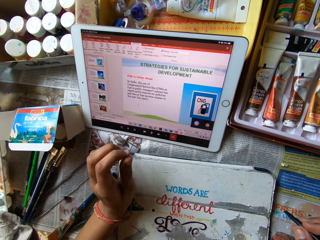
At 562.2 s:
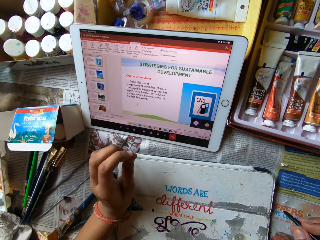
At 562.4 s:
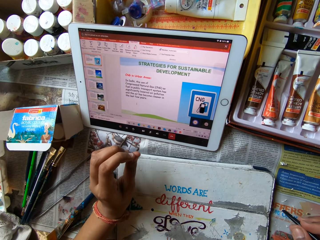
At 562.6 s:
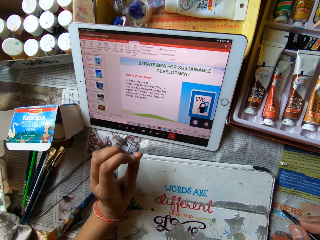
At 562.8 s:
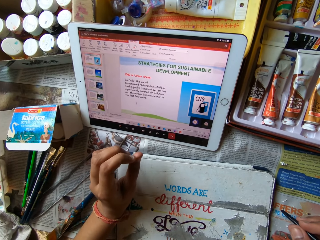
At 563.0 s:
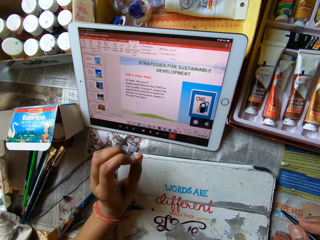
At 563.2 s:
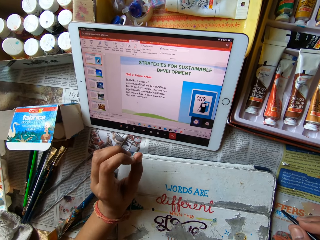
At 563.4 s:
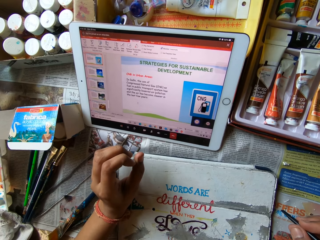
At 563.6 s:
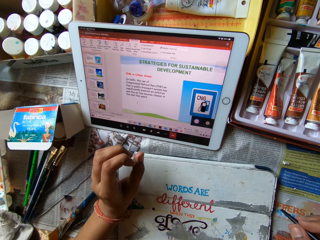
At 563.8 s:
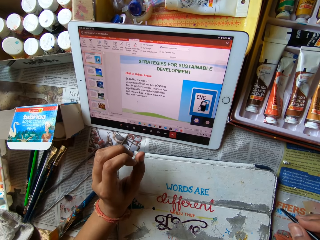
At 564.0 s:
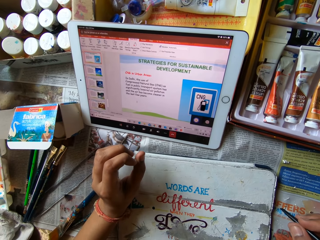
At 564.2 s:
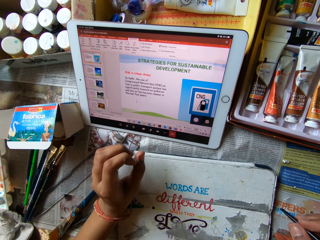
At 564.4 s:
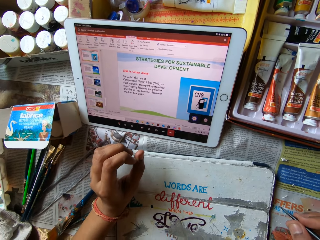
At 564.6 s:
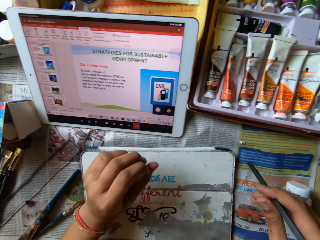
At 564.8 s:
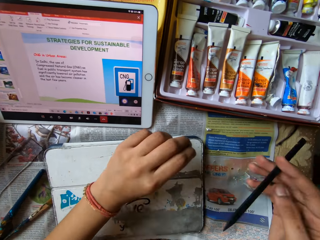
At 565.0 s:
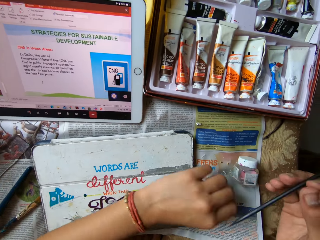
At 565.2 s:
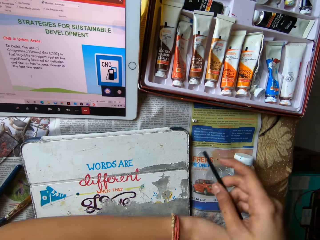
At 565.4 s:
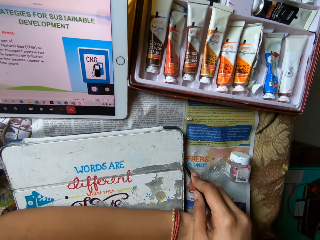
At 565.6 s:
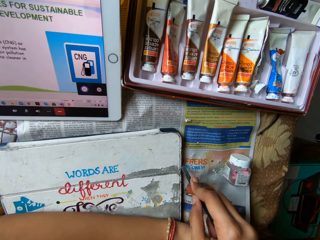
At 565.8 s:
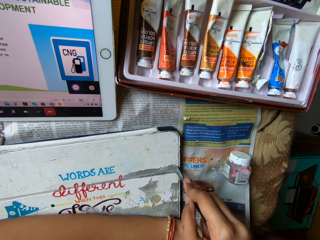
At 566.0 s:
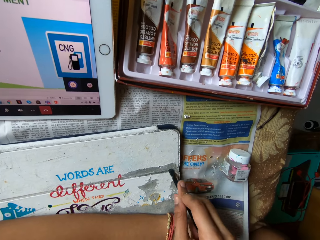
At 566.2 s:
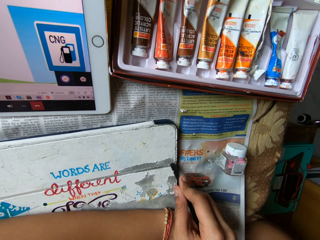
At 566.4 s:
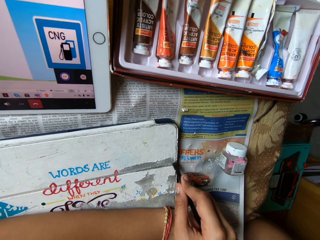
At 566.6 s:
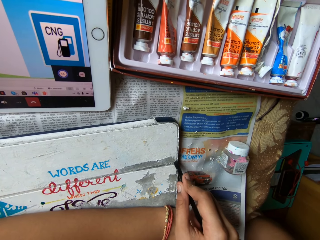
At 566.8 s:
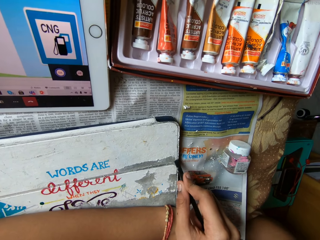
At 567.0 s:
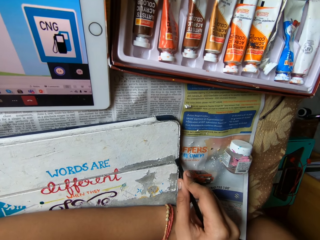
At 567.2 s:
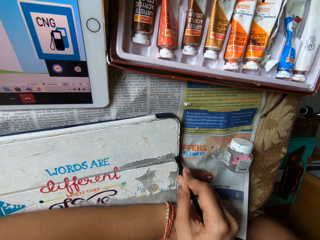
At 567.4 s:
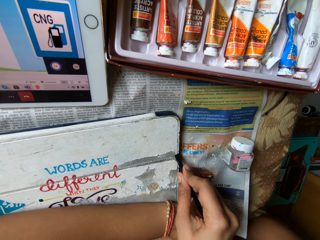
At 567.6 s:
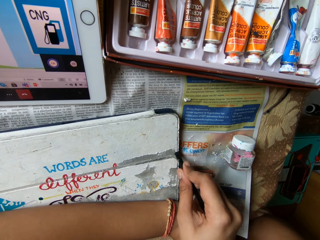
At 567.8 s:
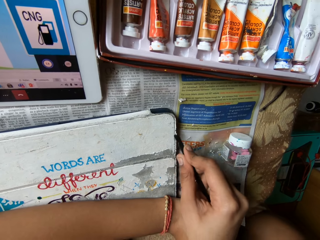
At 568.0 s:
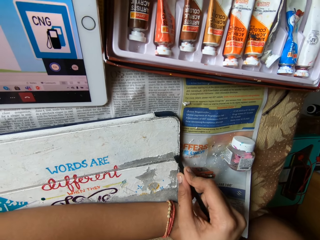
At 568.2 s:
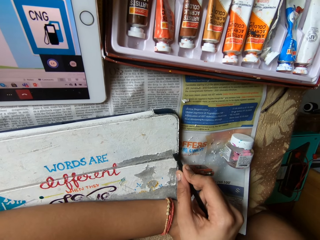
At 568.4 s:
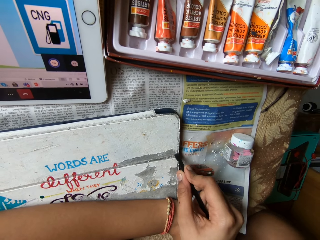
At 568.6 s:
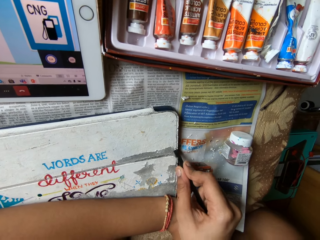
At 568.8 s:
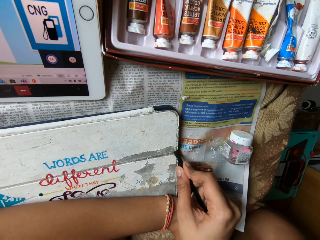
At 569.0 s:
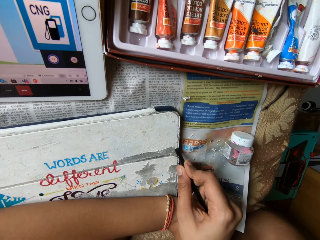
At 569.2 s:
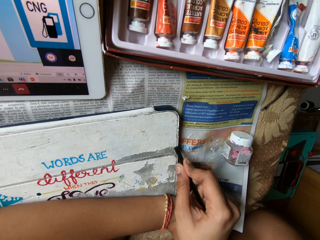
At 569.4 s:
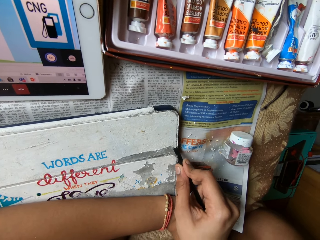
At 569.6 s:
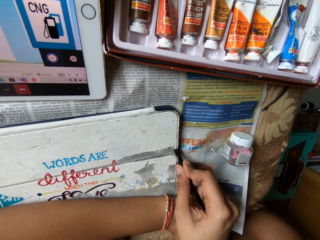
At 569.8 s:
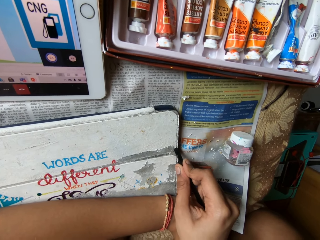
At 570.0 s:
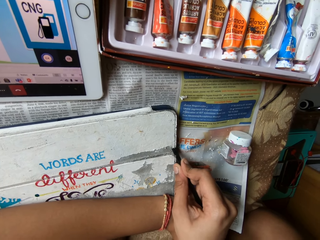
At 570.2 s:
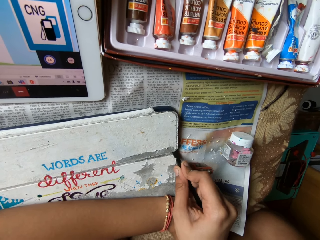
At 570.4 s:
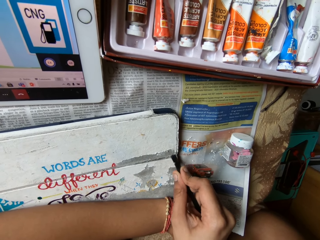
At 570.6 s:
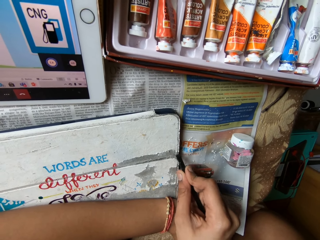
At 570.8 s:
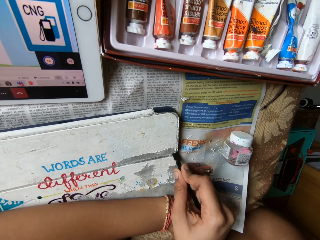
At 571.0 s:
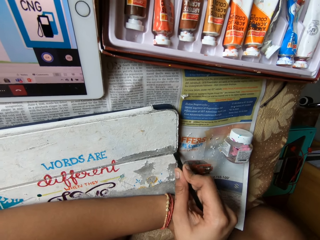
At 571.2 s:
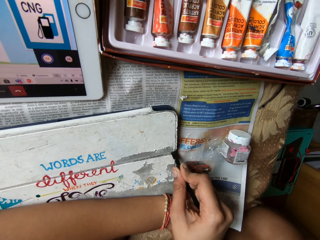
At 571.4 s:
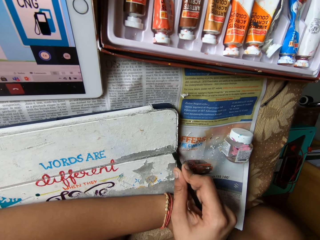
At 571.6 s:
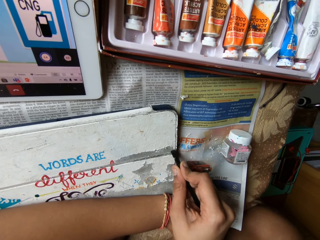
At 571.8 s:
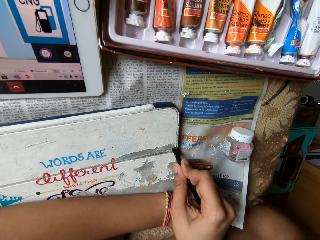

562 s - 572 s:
The camera wearer looks at the tablet. She scrapes the tablet case with the file in her right hand. She removes something on the tablet cover with the pencil.

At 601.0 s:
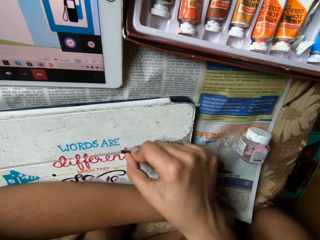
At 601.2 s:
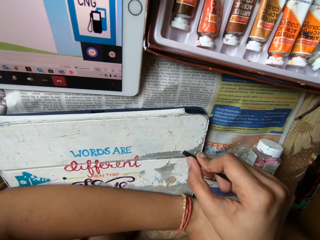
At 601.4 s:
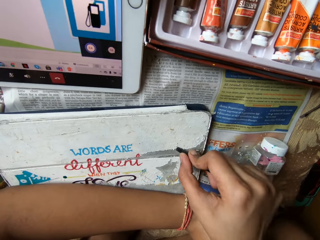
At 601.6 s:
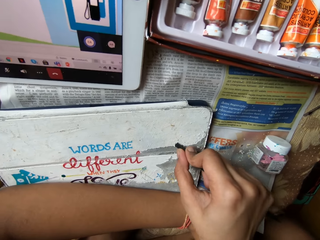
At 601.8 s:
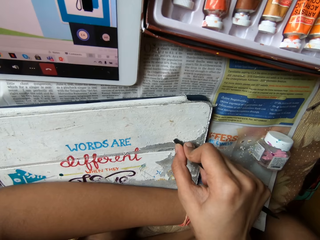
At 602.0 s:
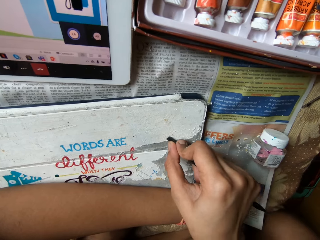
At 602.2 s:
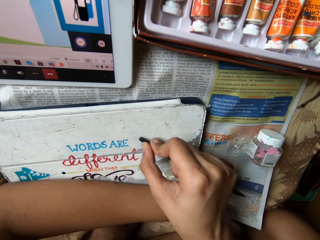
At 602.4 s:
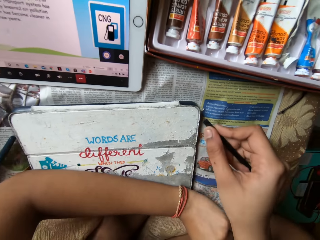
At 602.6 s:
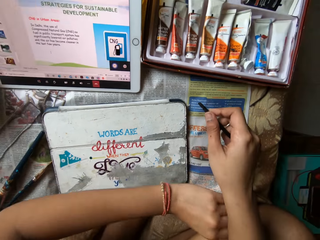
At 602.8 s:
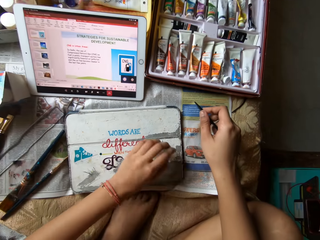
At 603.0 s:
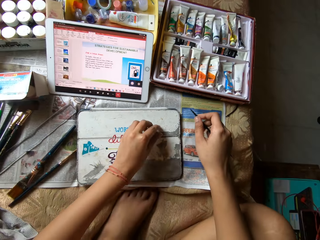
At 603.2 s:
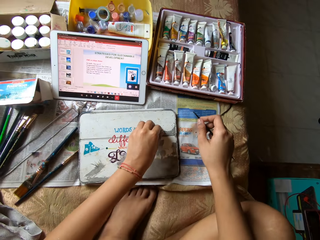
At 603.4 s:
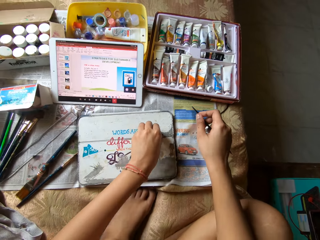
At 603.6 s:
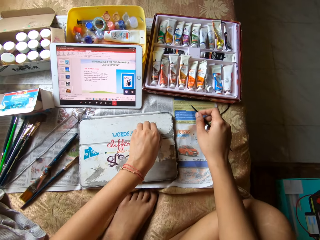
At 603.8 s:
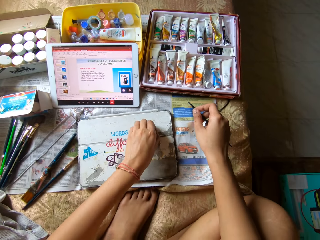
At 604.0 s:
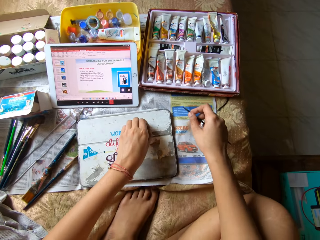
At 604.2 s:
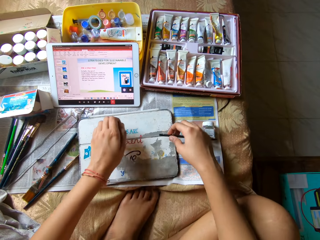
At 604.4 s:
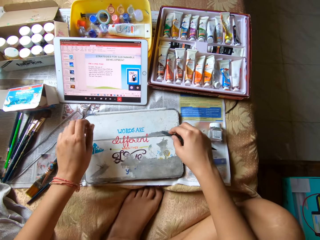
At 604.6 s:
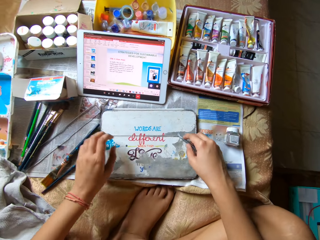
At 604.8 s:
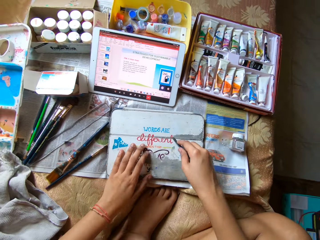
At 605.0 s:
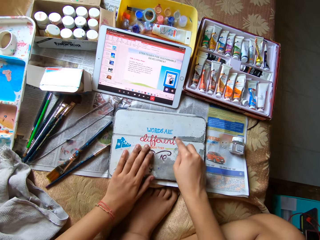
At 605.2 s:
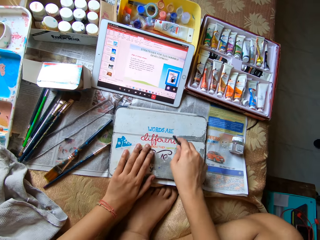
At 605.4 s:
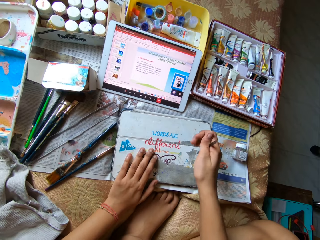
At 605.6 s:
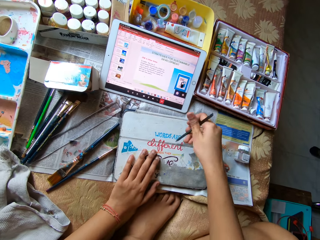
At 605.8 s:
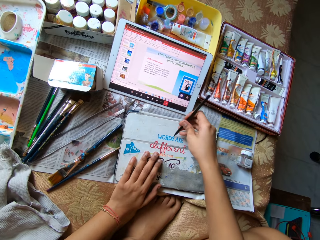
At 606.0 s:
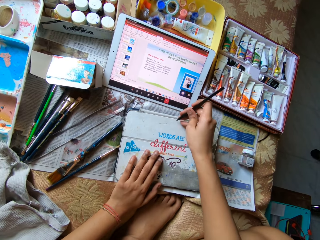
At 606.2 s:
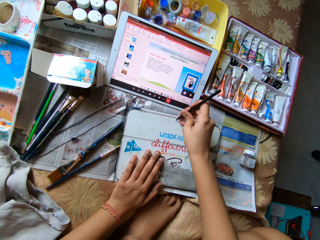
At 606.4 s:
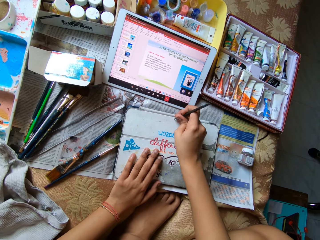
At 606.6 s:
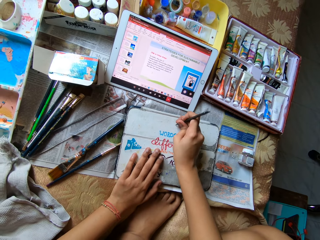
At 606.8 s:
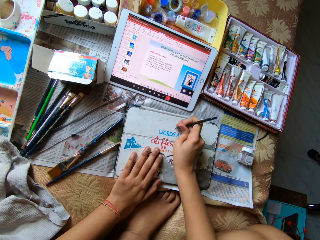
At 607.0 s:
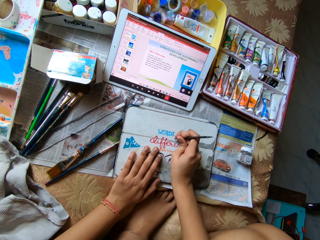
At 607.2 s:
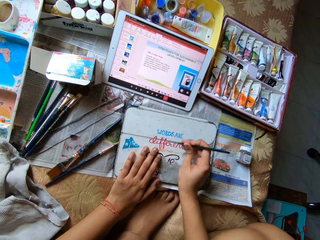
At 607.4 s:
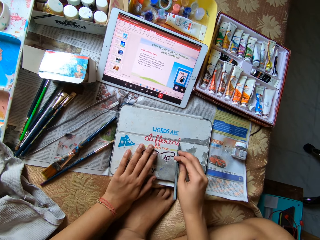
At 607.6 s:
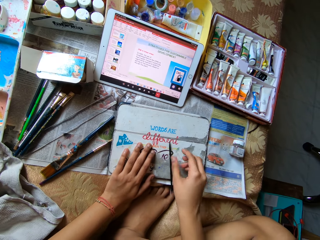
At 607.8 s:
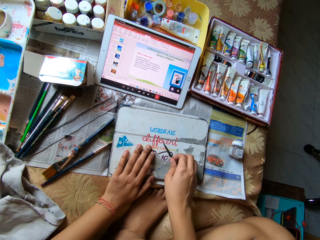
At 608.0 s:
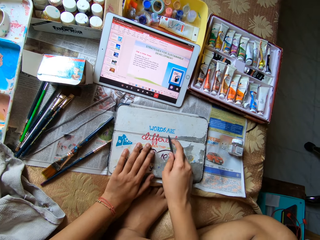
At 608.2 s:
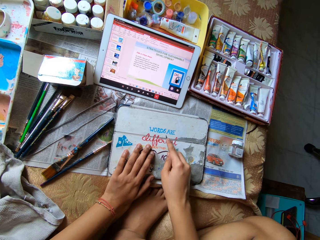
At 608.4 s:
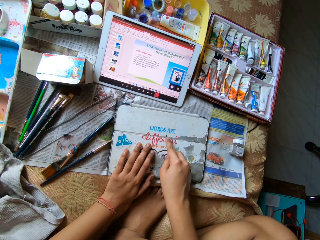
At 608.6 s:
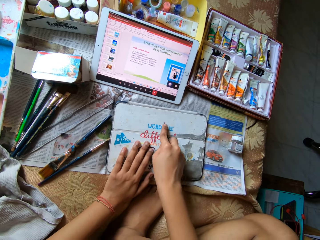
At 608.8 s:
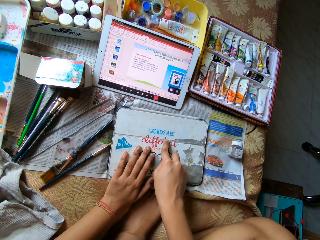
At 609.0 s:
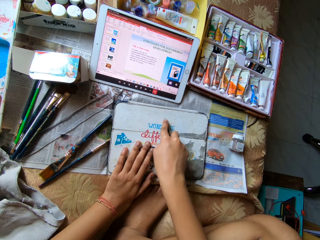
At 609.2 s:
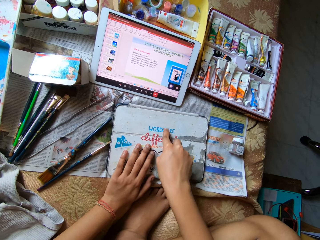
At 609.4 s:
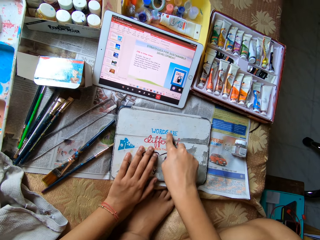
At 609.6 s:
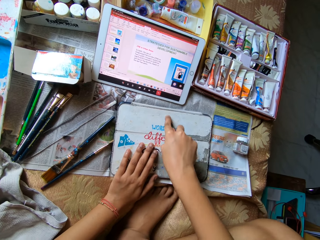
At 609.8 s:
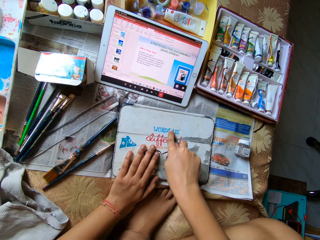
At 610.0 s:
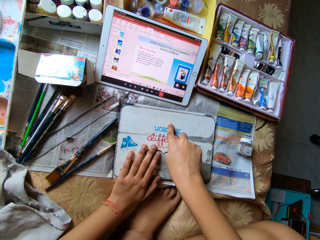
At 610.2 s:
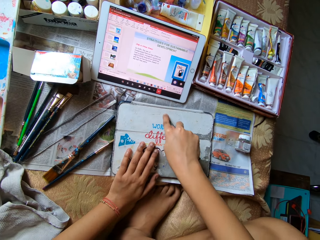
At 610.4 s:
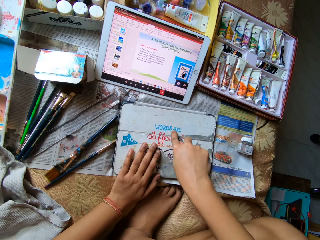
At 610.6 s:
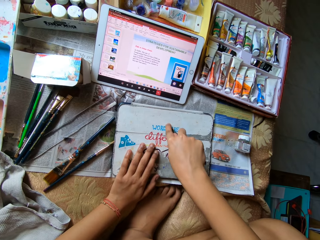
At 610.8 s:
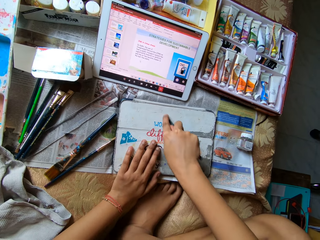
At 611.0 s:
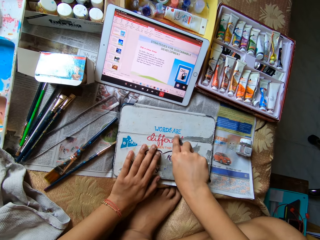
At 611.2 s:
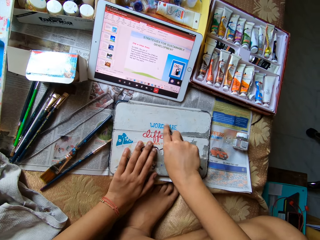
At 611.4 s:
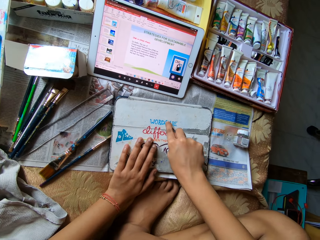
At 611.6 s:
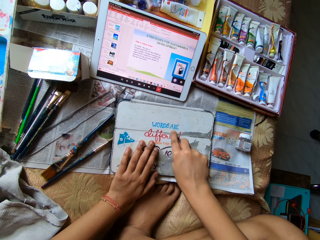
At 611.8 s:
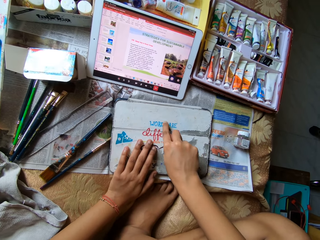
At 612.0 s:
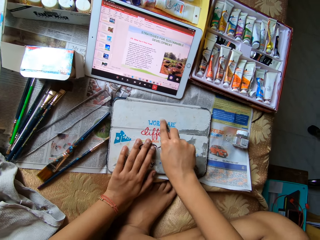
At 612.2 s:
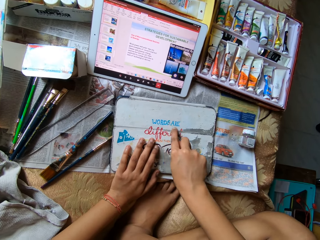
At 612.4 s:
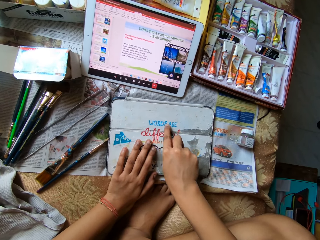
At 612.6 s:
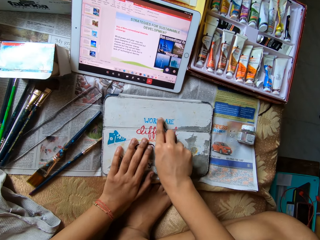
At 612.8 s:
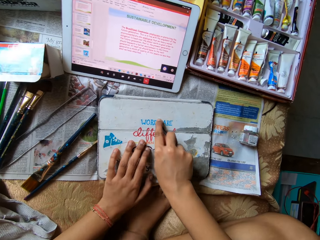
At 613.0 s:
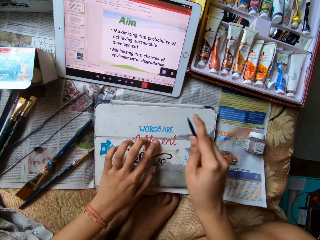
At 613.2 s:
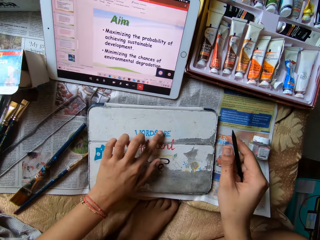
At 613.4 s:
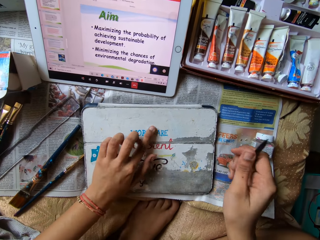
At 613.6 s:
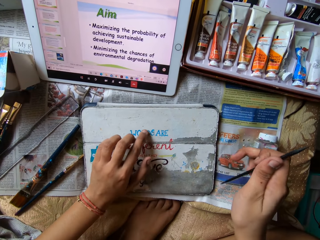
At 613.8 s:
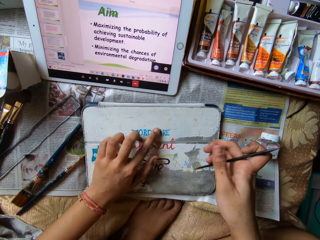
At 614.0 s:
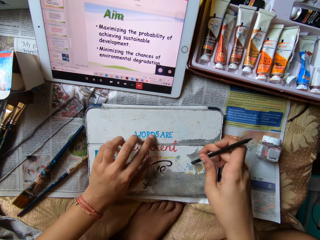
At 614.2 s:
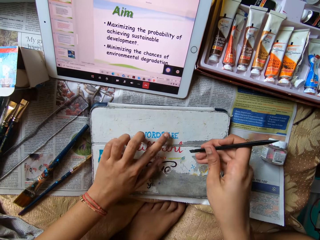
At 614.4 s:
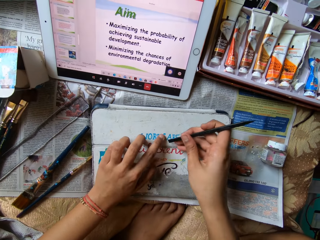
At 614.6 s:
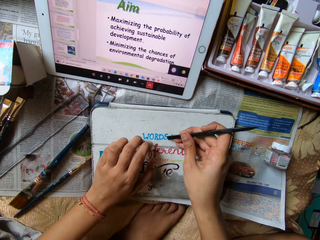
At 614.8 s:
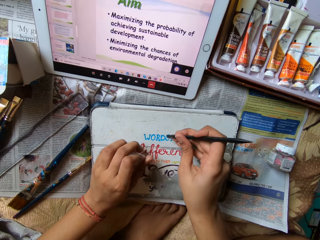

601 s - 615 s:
The camera wearer peels the tablet case with her left hand. She removes something with the left hand. She scrapes the tablet case with the file in her right hand. She removes something on the tablet cover with the pencil. She drops the file on the tablet case with her right hand. She picks up the file from the tablet case with her right hand. She scrapes the tablet case with the file in her right hand. She wipes the tablet case with her left hand.
